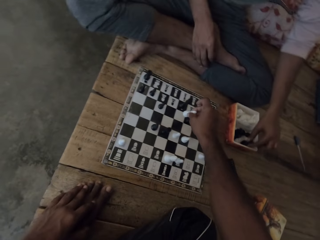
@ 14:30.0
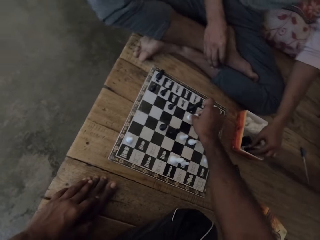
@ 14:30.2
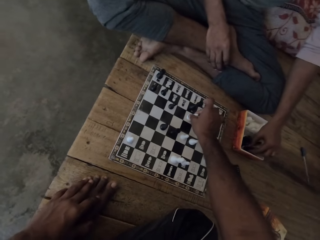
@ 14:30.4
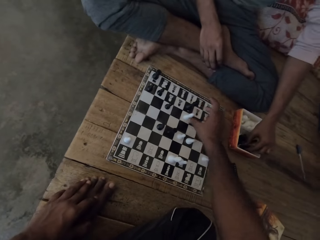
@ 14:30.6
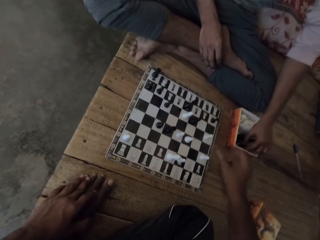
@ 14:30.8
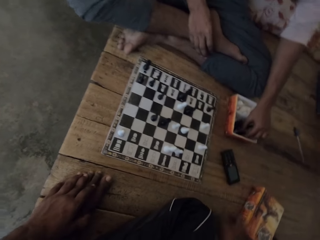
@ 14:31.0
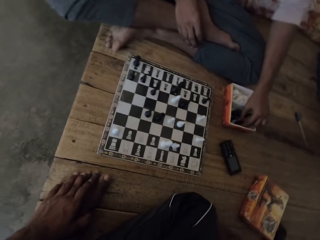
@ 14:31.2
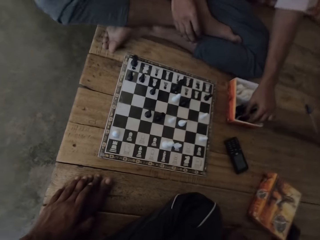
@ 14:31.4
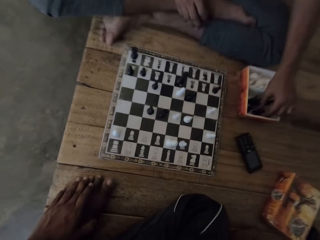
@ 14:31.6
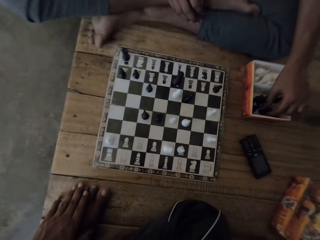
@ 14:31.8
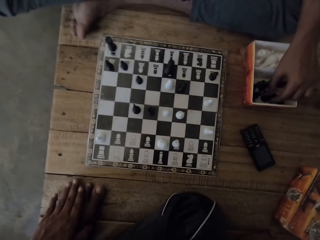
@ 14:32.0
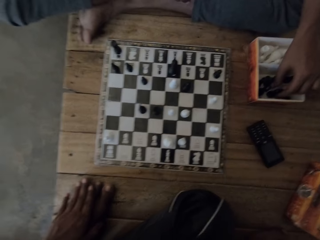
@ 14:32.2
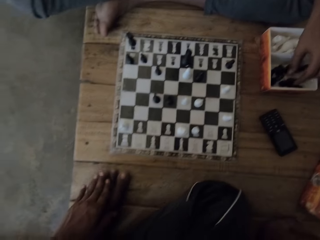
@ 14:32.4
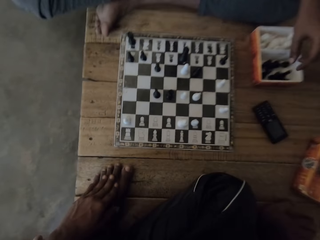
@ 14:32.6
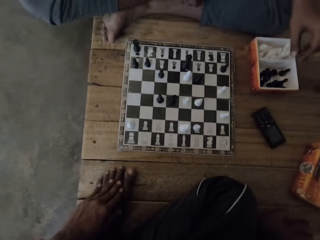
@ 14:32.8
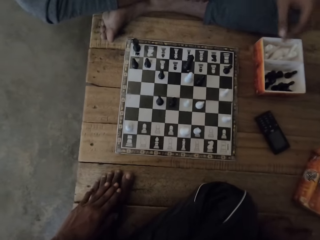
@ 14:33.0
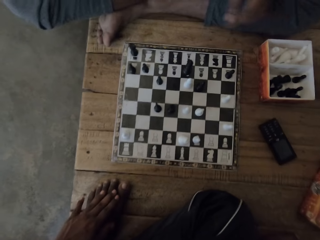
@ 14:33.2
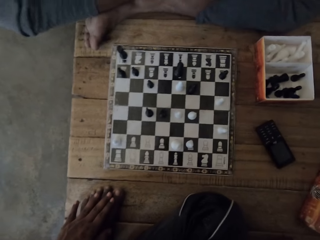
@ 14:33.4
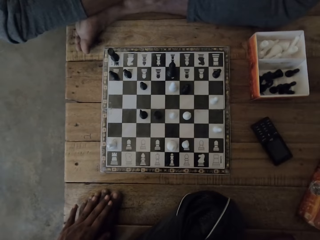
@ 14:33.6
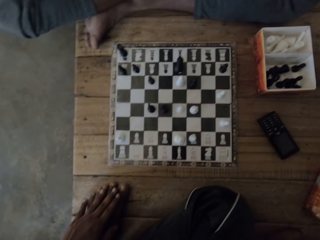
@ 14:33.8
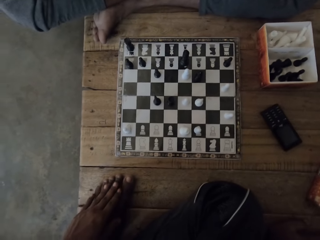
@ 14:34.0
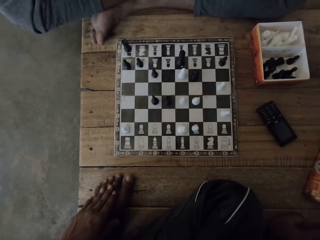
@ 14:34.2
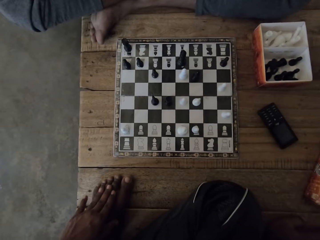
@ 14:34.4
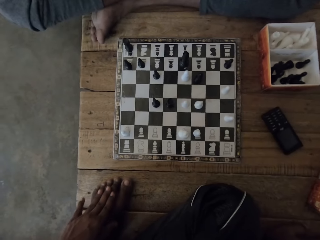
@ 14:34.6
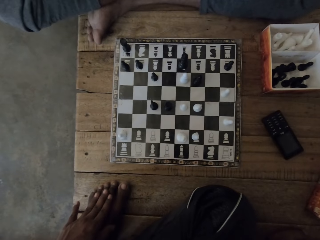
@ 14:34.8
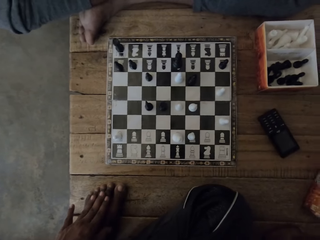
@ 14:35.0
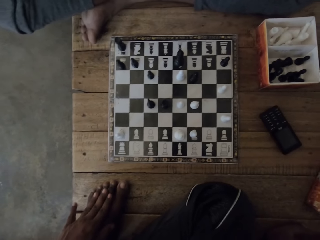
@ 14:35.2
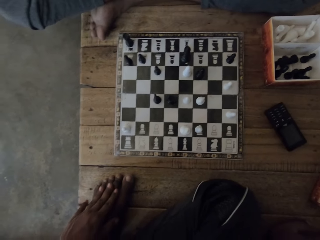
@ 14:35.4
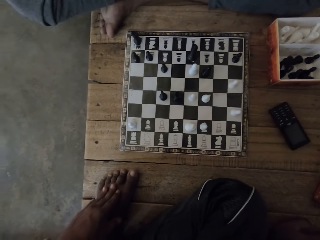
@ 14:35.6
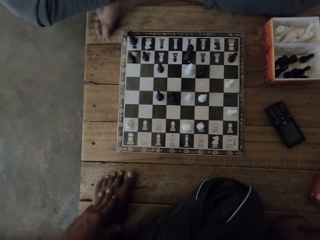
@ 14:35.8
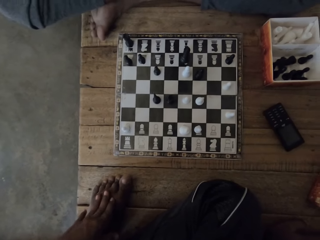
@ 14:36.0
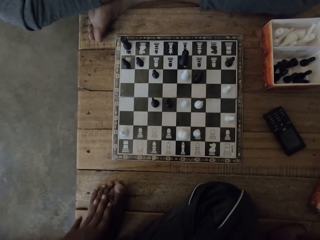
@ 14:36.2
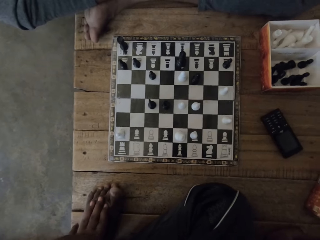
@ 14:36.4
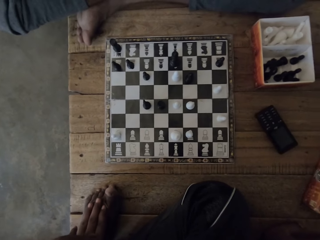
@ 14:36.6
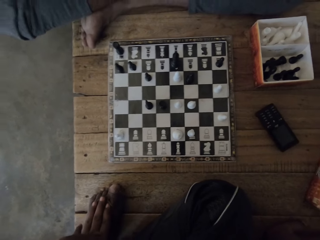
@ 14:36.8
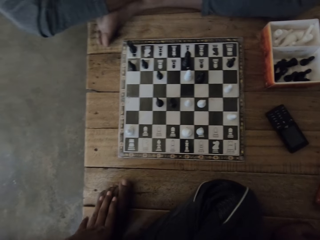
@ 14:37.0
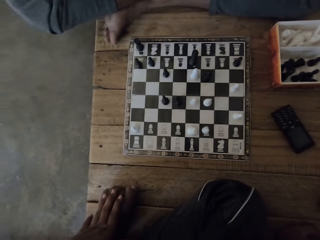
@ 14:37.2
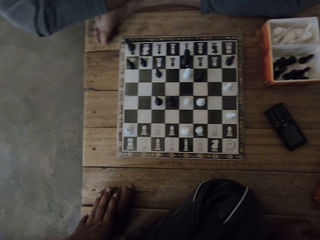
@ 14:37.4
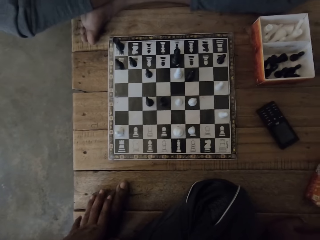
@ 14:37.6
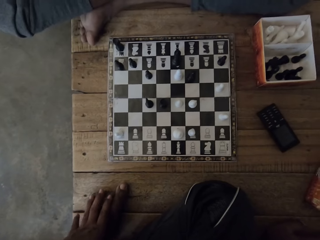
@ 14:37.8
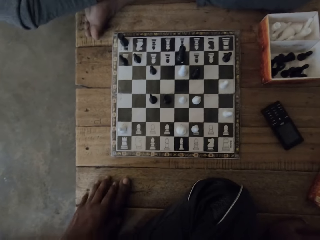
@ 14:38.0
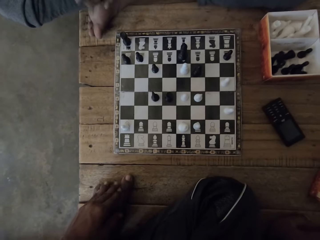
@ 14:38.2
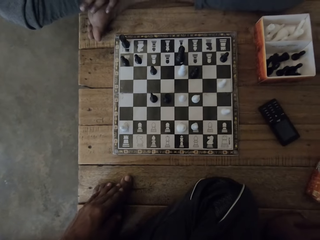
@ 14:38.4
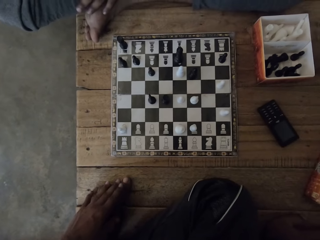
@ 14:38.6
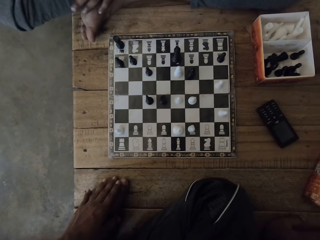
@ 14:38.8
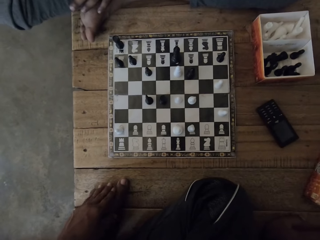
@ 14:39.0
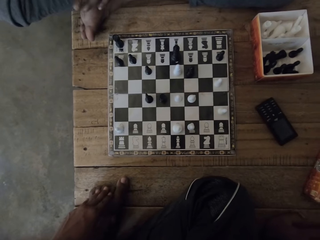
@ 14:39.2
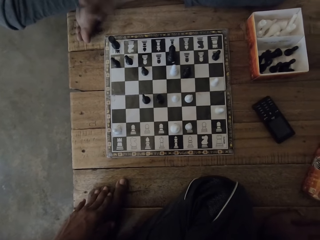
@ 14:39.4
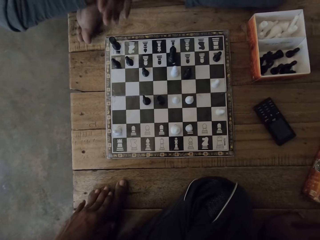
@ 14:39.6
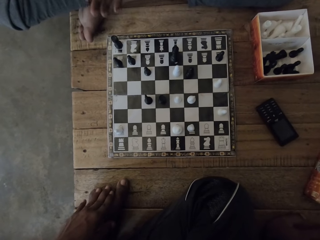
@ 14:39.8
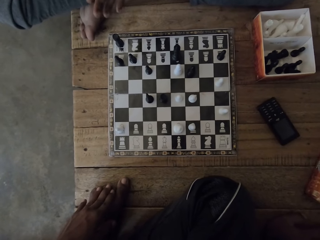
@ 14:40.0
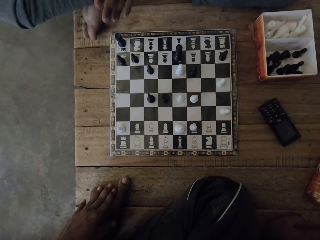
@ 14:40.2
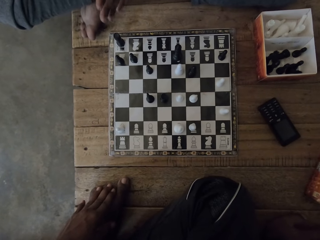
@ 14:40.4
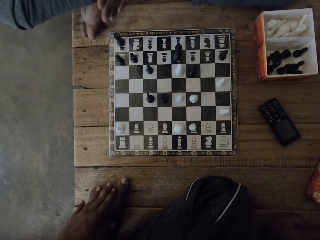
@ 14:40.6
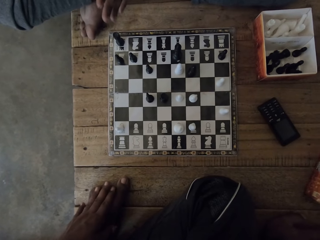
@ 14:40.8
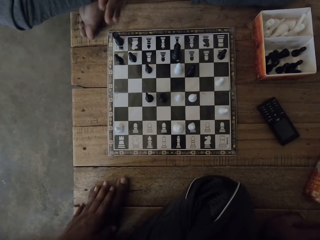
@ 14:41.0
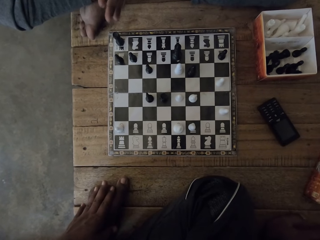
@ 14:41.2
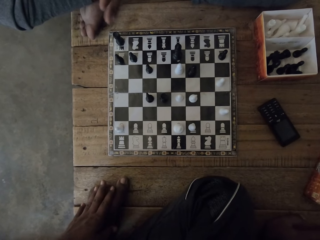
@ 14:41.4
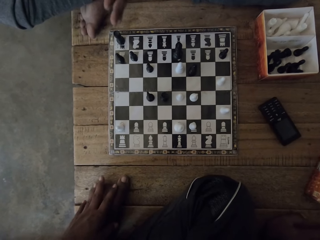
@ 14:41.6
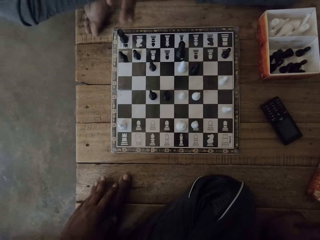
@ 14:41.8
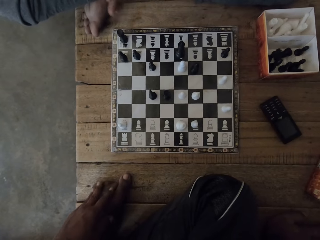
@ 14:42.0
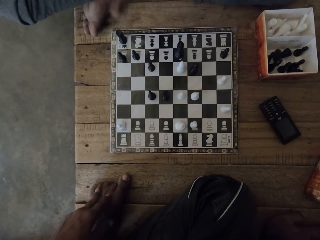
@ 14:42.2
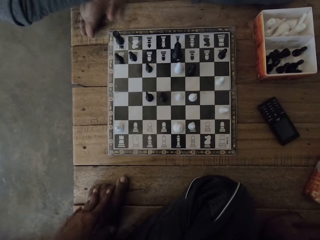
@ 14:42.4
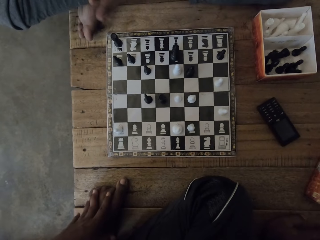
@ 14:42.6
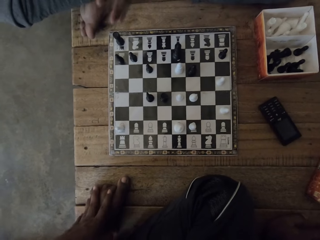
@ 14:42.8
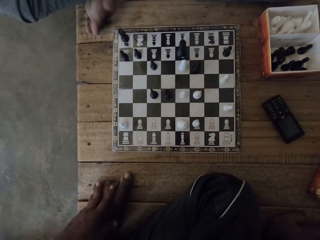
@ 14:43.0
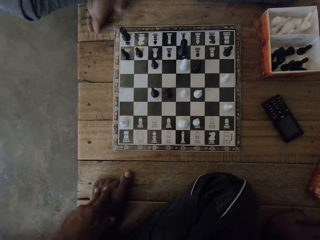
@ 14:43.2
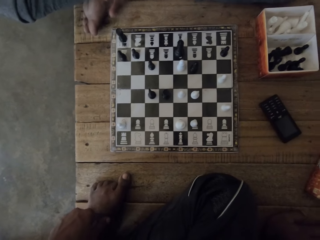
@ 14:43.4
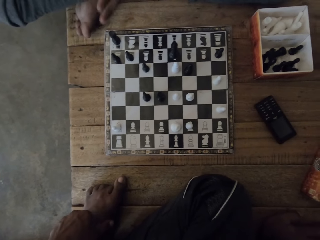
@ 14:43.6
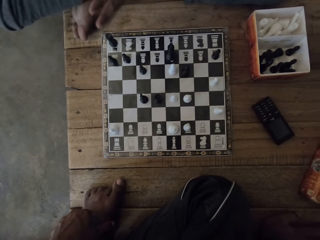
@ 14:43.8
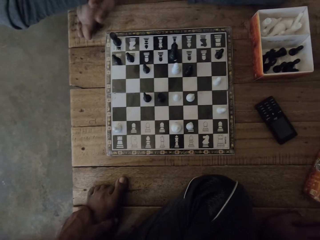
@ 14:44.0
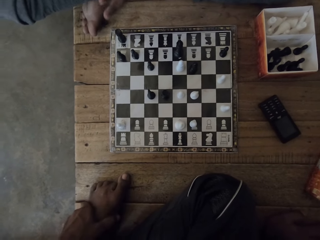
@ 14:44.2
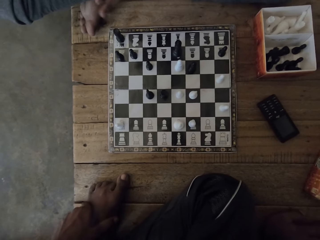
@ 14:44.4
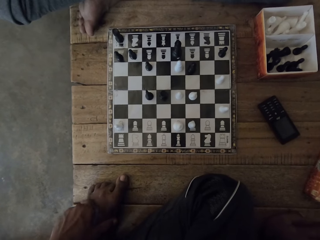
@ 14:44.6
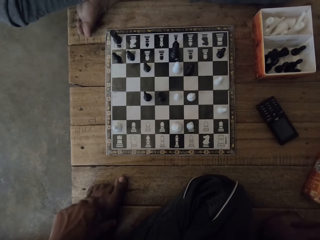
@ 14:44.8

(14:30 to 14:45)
The camera wearer plays the chess game. They move a chess game piece on the board, and look at the chess game. A person removes a hand from the box. The camera wearer looks around. They rub the leg, and look around. The person taps the leg.

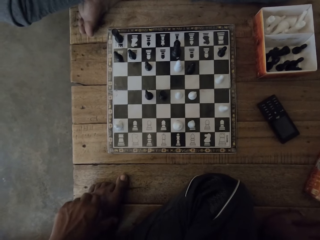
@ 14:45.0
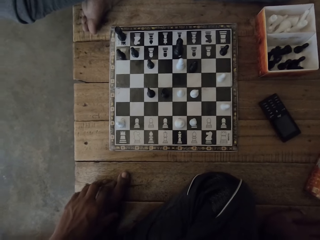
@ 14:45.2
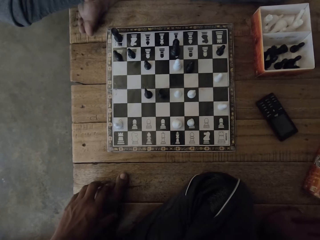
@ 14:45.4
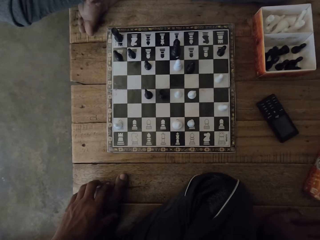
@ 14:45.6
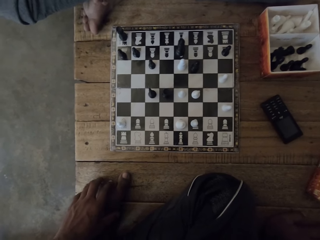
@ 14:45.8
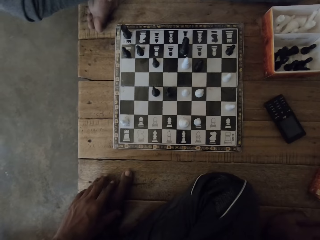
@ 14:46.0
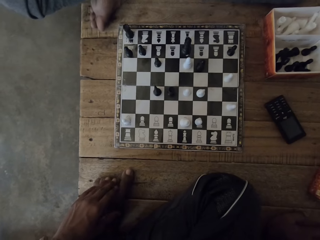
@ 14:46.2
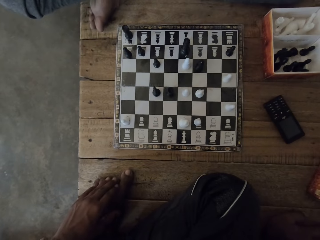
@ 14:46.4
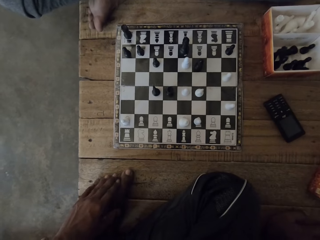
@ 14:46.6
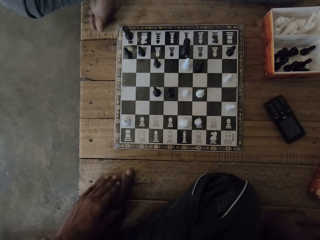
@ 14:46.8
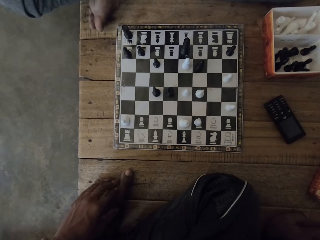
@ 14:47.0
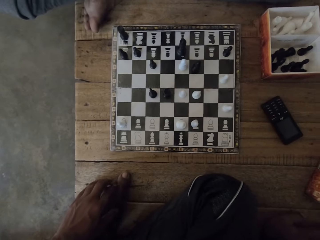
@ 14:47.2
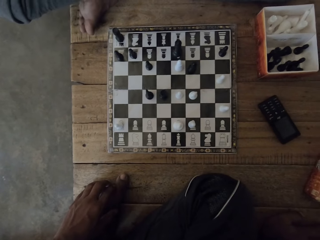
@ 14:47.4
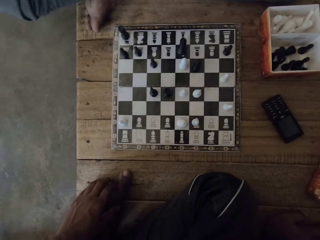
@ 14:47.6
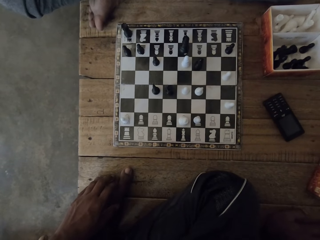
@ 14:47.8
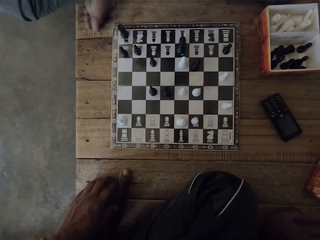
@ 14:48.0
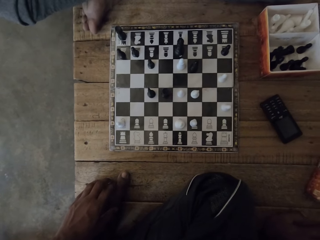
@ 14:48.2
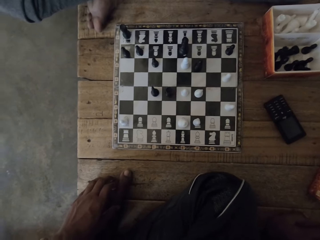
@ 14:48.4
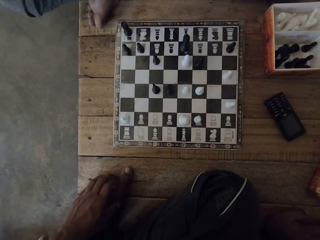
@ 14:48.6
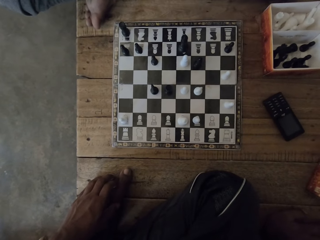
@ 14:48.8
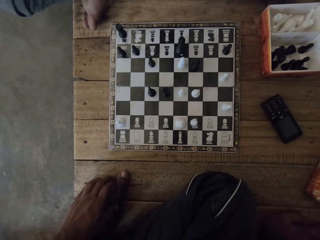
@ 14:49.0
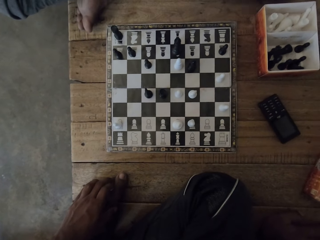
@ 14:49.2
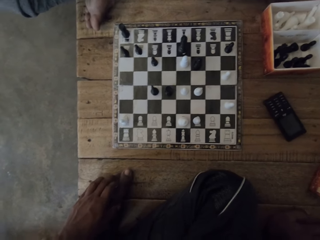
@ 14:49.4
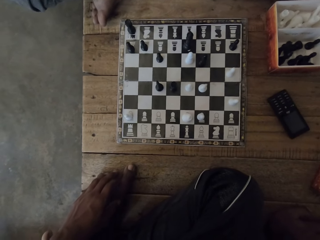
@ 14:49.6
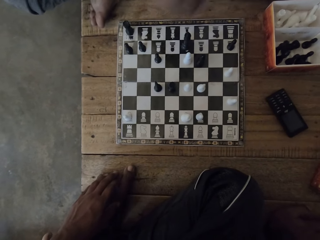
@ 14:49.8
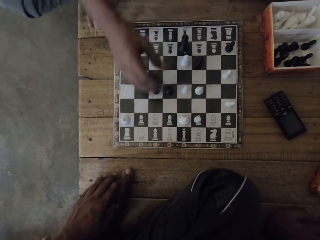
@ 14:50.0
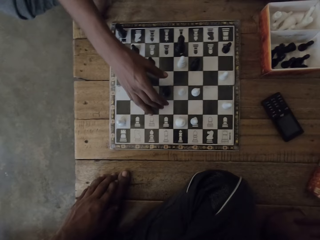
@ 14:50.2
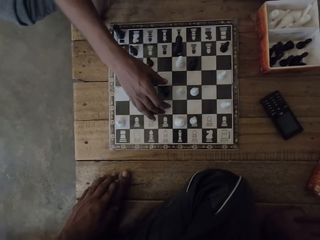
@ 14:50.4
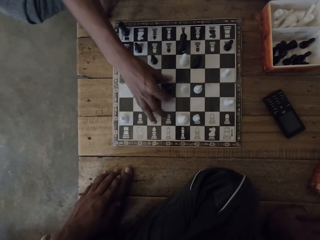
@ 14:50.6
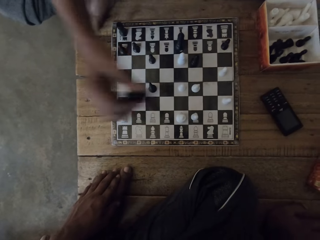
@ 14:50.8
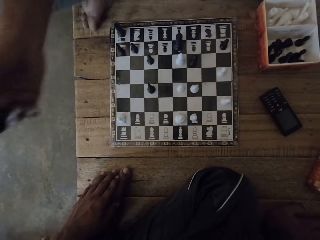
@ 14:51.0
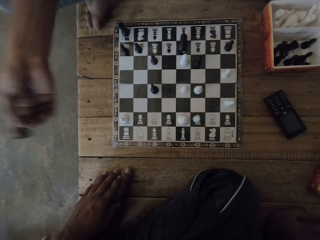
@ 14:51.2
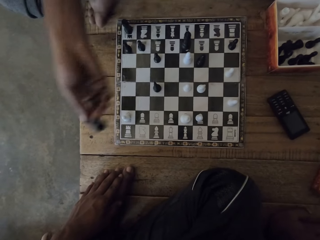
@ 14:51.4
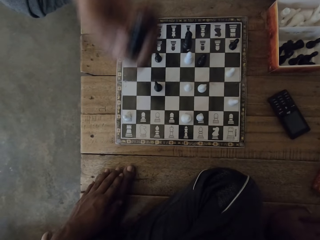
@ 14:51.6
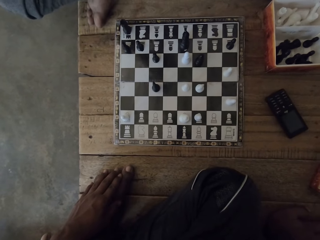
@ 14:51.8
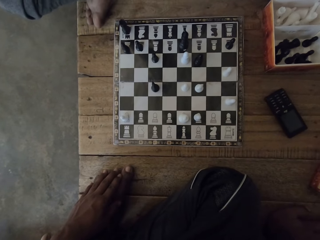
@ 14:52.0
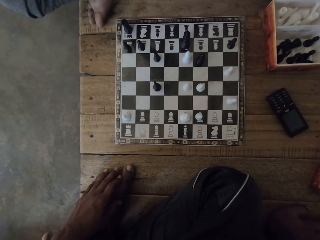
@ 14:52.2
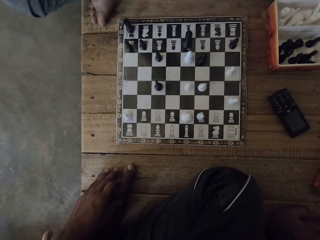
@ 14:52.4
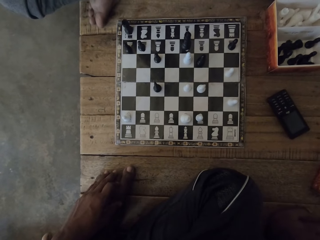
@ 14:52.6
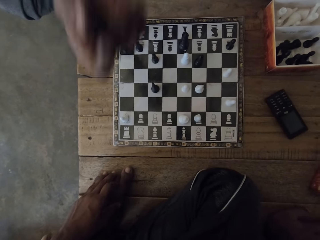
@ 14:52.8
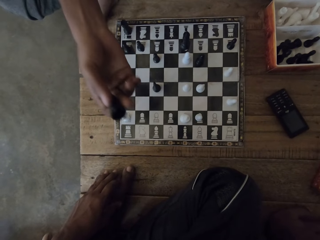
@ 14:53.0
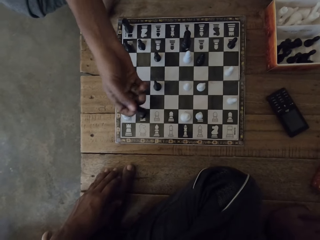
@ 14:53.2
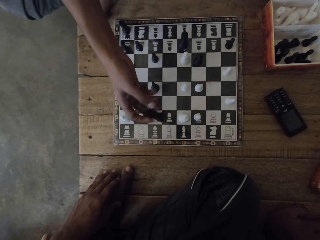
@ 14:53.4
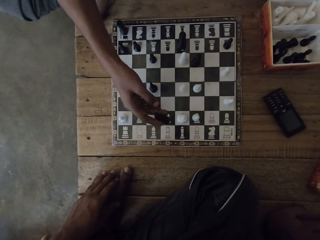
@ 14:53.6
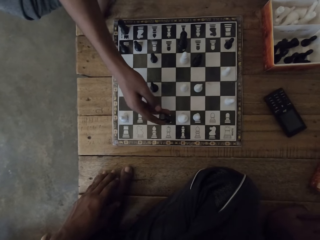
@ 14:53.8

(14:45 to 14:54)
The camera wearer touches his foot. A person takes a chess piece from the board. The person raises the chess piece.
